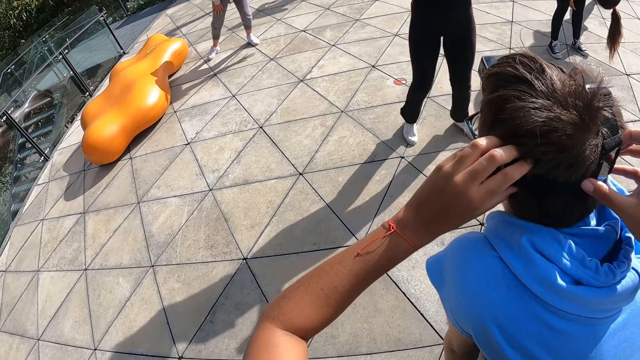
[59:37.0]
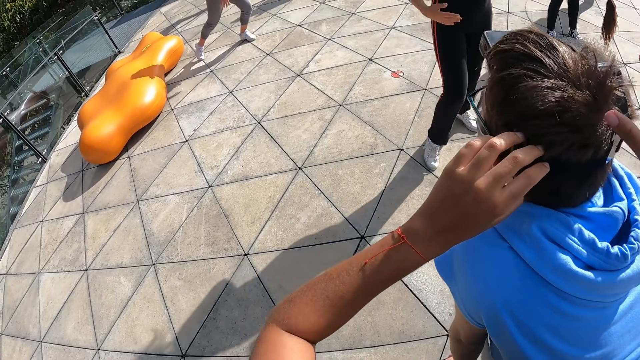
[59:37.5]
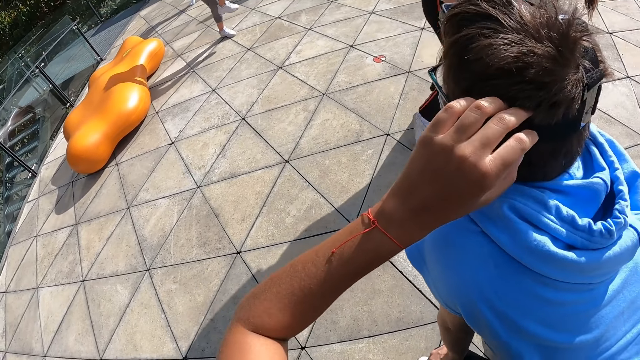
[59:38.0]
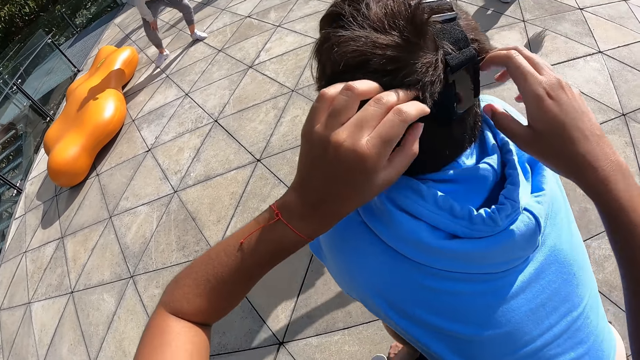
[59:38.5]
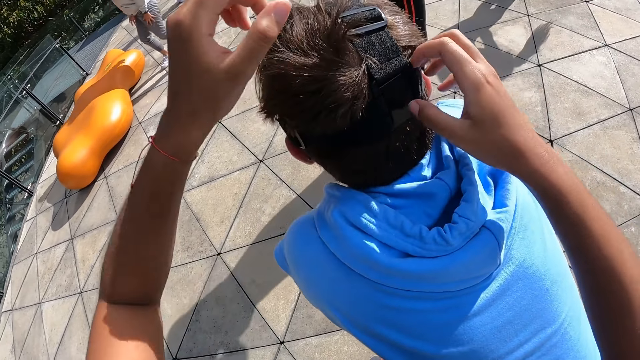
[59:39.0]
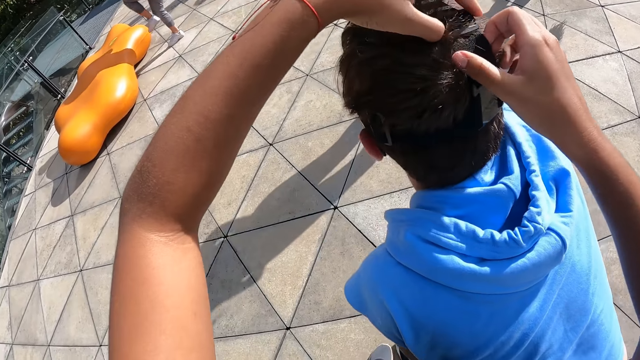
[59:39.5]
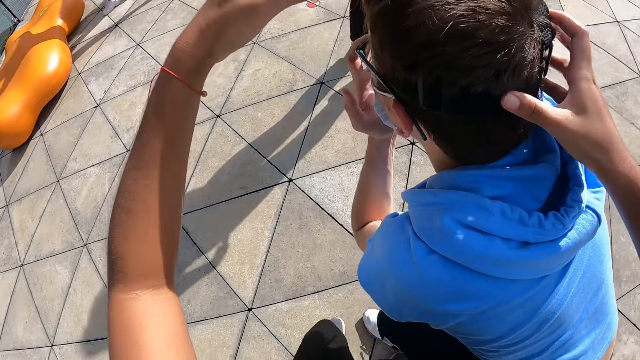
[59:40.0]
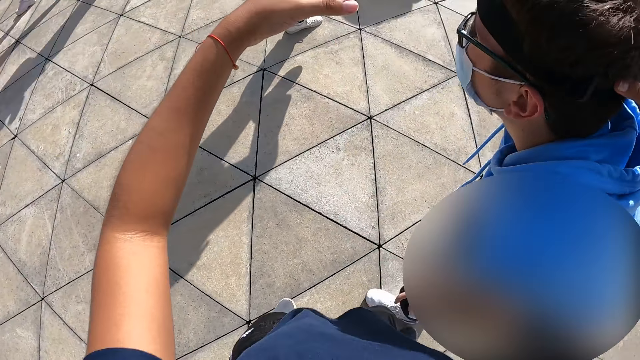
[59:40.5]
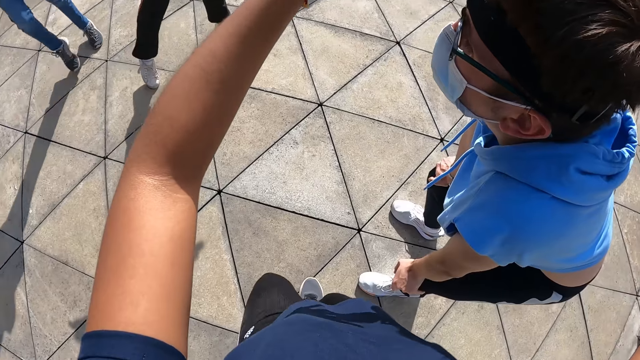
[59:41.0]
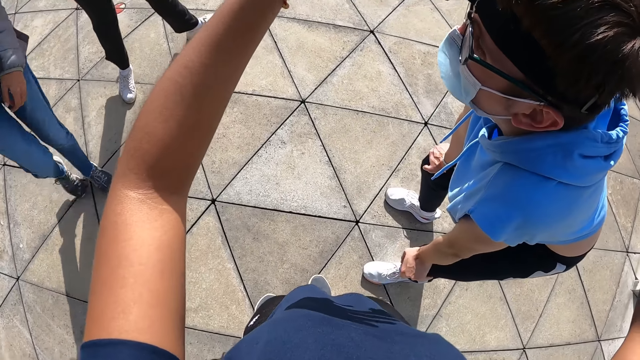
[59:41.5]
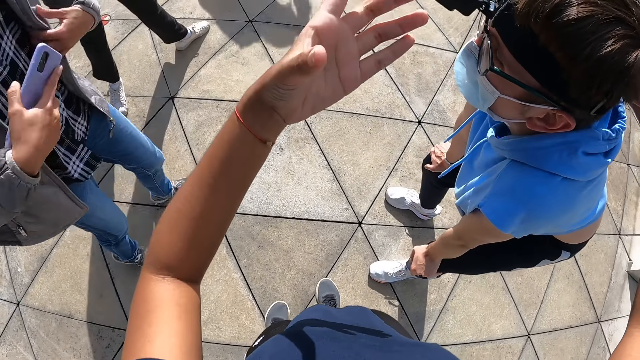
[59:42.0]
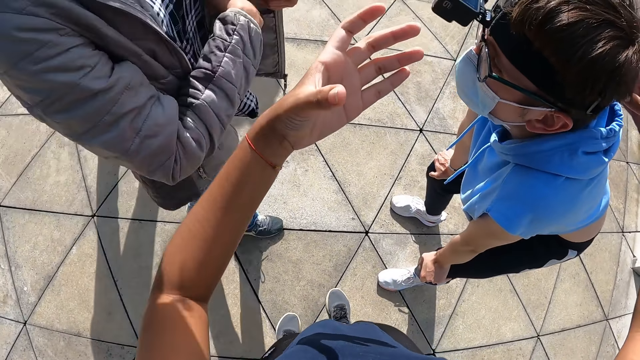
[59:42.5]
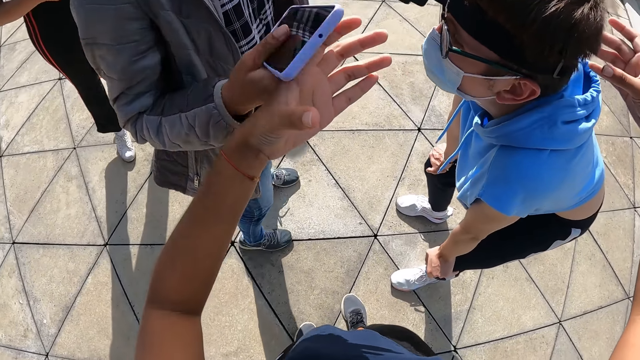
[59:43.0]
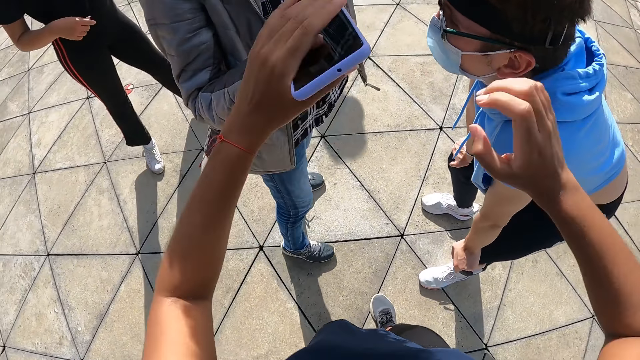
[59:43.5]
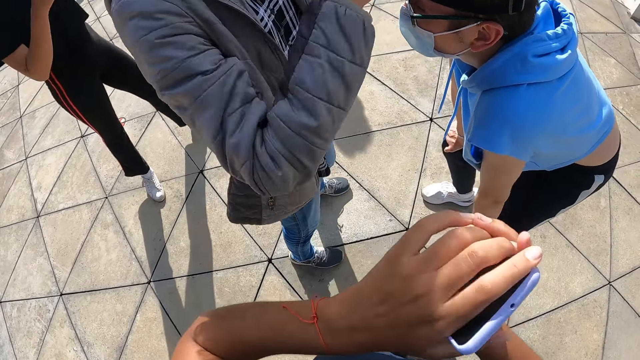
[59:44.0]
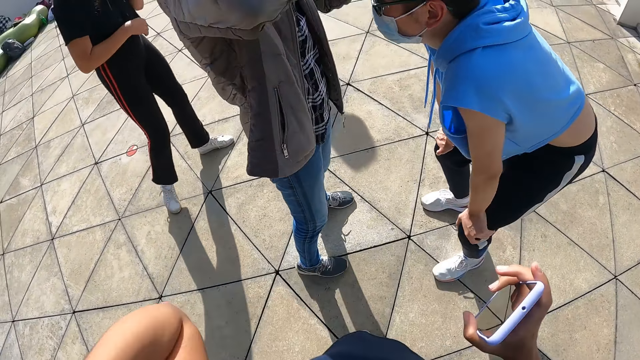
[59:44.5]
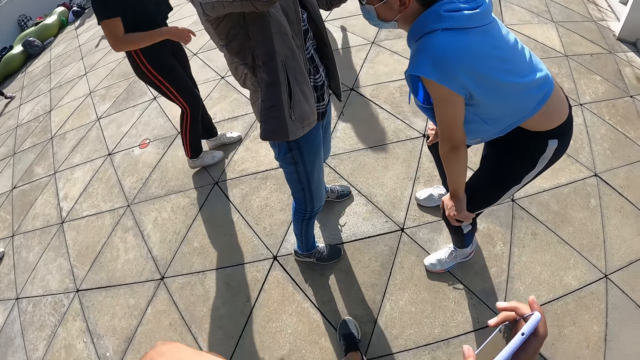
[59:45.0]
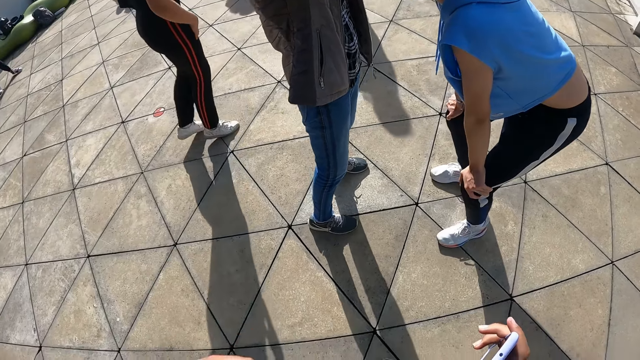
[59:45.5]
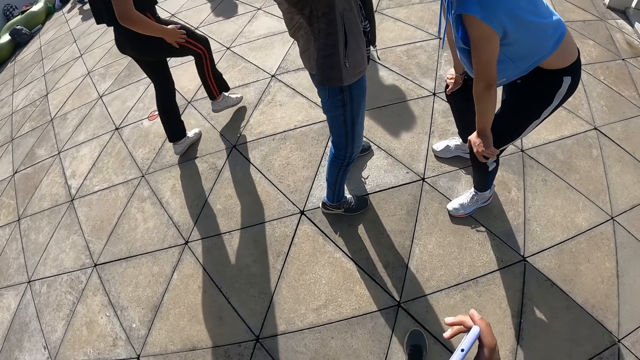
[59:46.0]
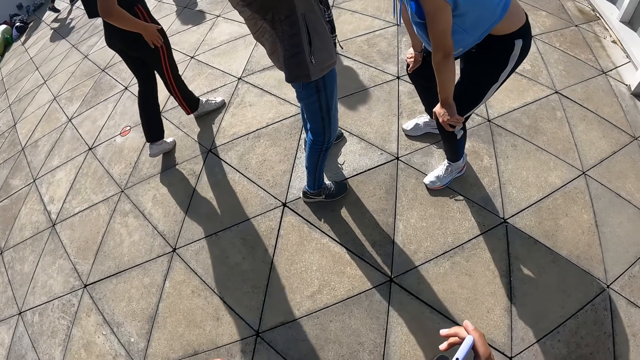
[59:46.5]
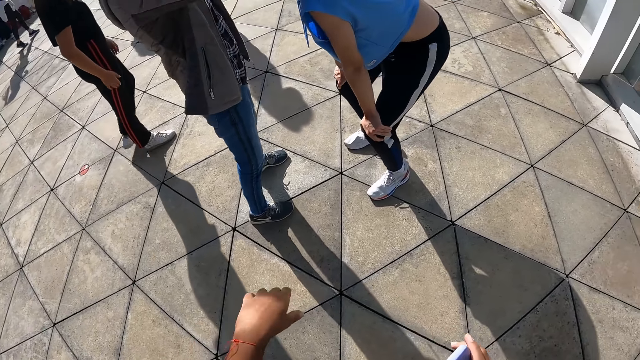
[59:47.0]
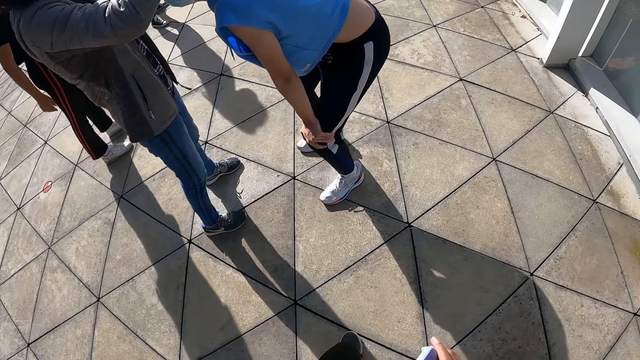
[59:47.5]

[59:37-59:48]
A person practices dance moves. A man adjusts the glasses on his face with his left hand. Another man runs towards the camera wearer and the first man. The other man hands a phone in his right hand to the camera wearer. The camera wearer collects the phone from the other man with her left hand. She passes the phone in her left hand to her right hand. The other man adjusts the camera on the first man's hands with his hands. The camera wearer adjusts the braids on her head with her left hand.

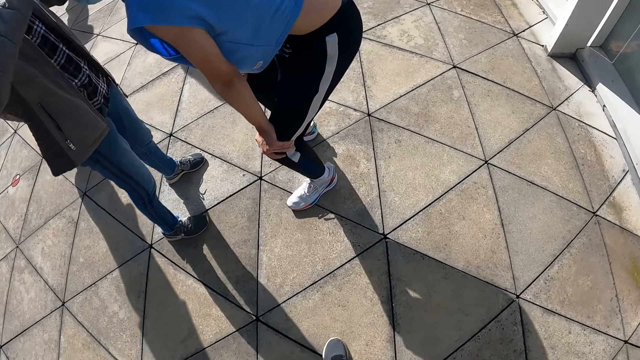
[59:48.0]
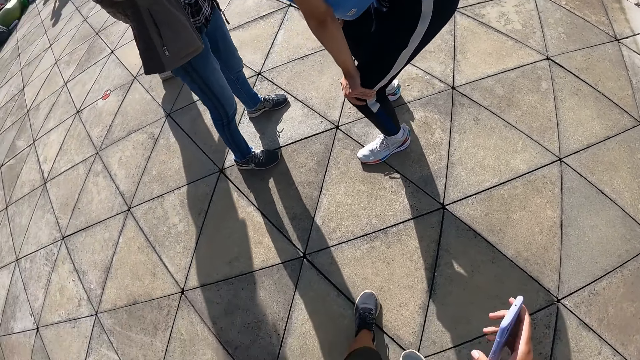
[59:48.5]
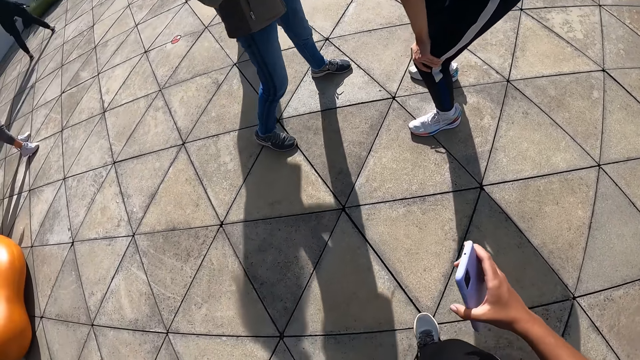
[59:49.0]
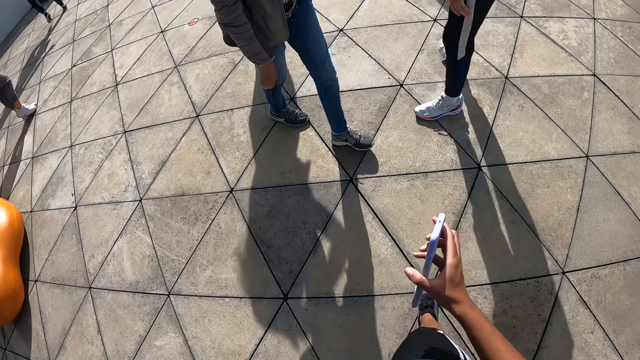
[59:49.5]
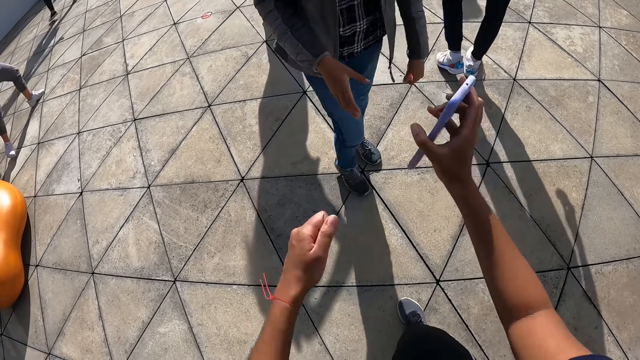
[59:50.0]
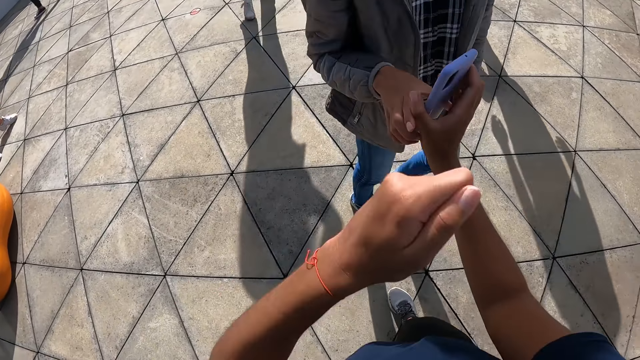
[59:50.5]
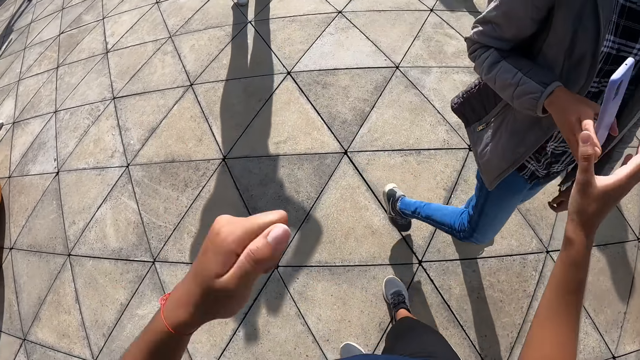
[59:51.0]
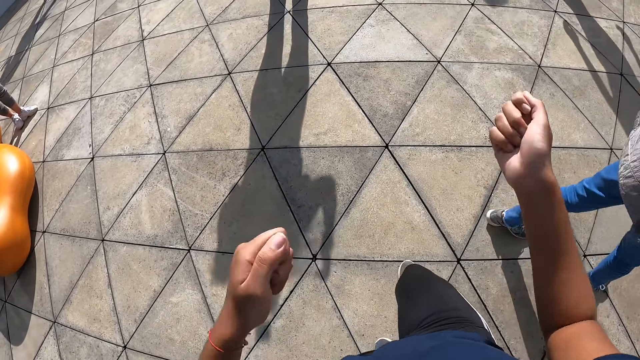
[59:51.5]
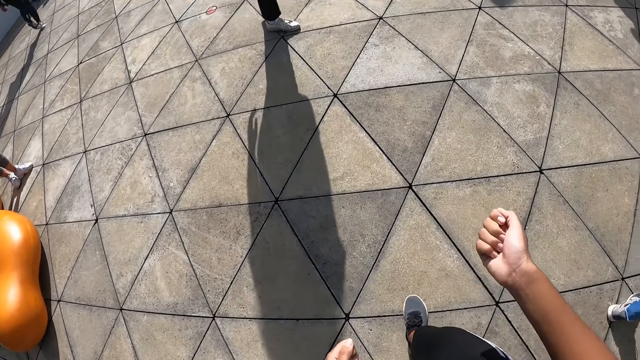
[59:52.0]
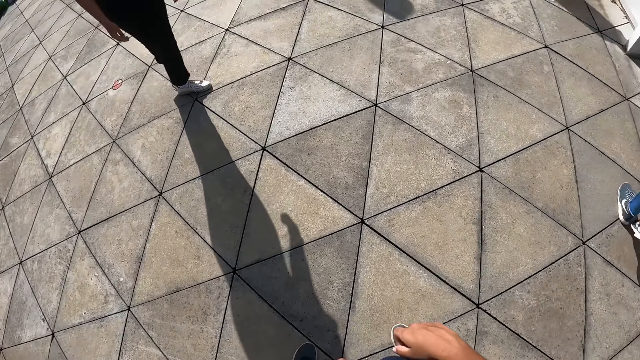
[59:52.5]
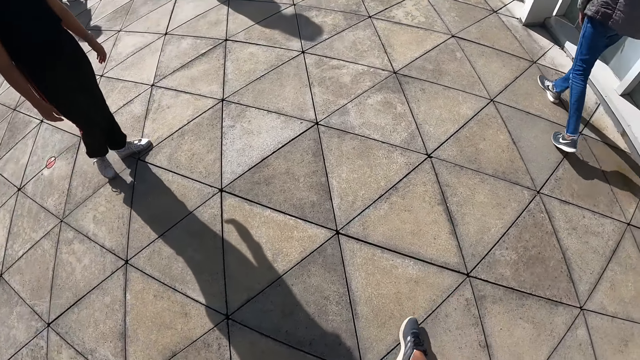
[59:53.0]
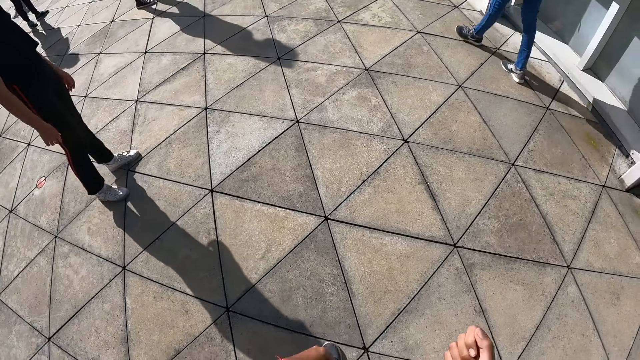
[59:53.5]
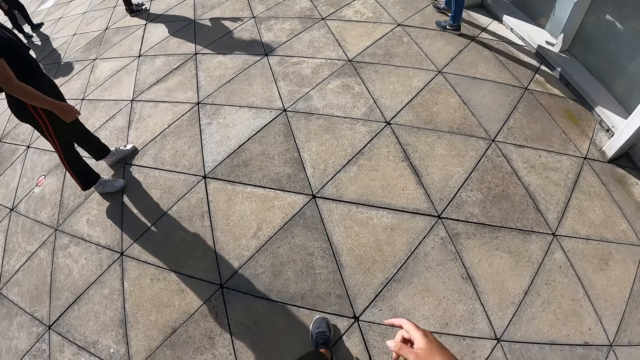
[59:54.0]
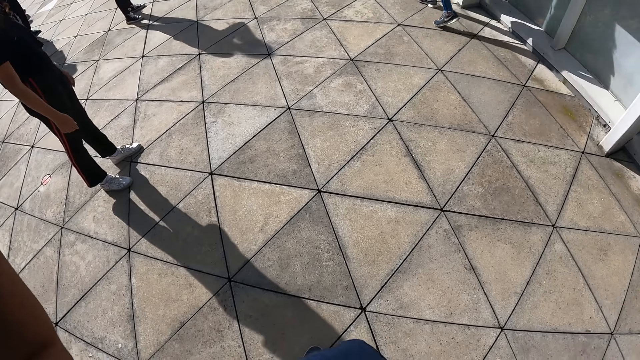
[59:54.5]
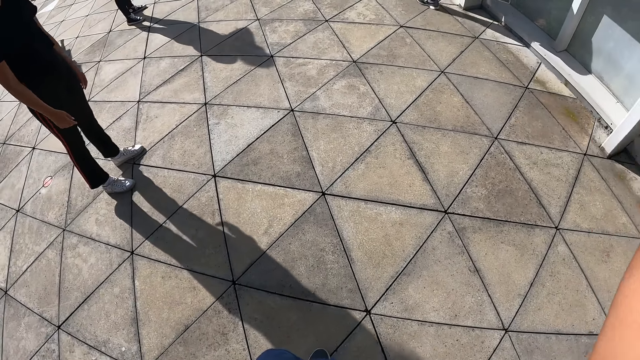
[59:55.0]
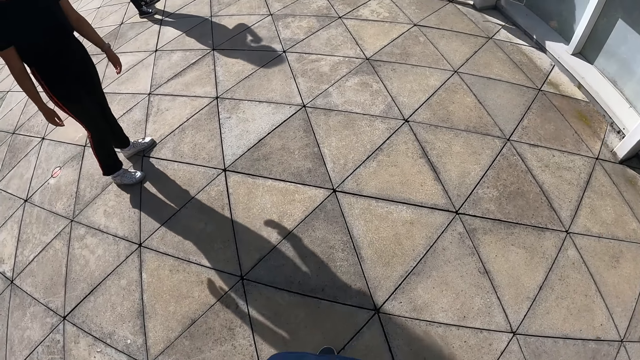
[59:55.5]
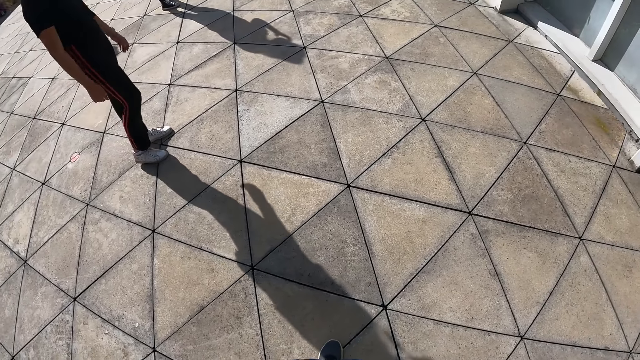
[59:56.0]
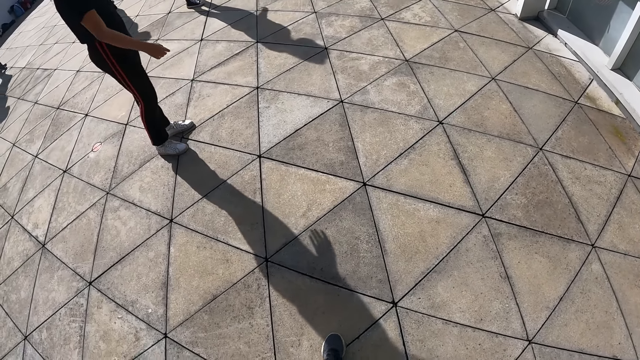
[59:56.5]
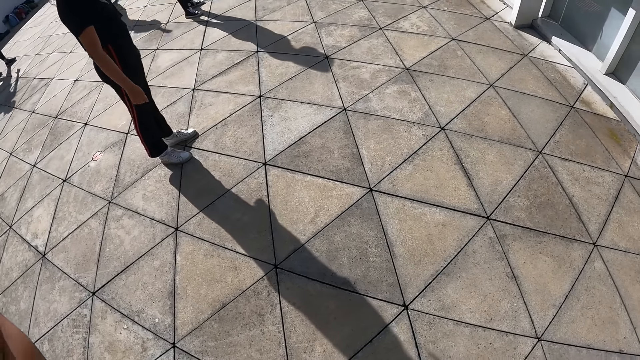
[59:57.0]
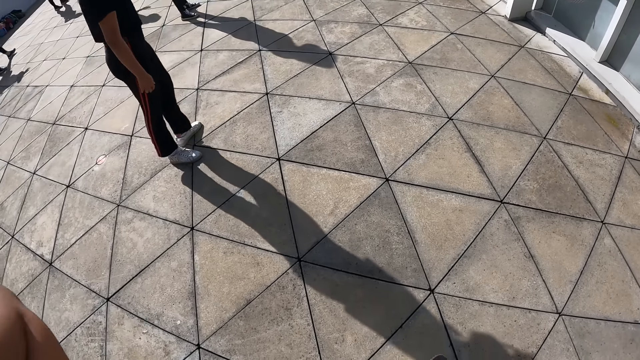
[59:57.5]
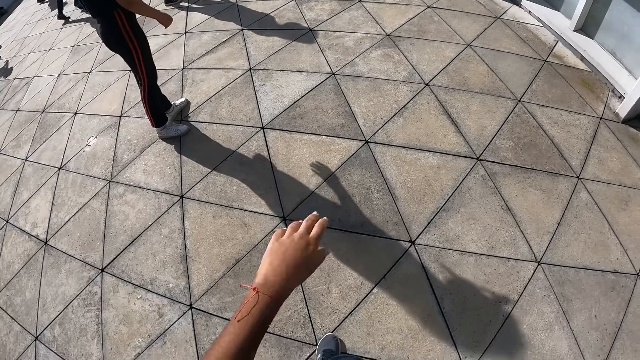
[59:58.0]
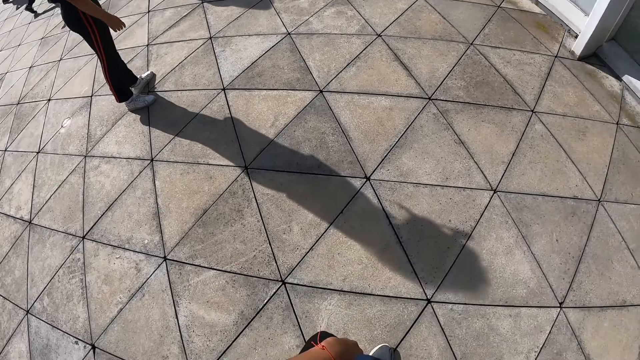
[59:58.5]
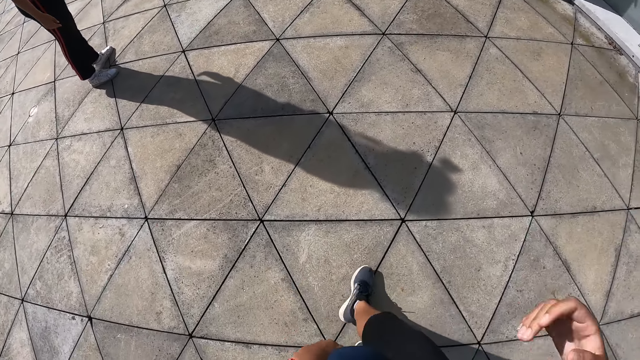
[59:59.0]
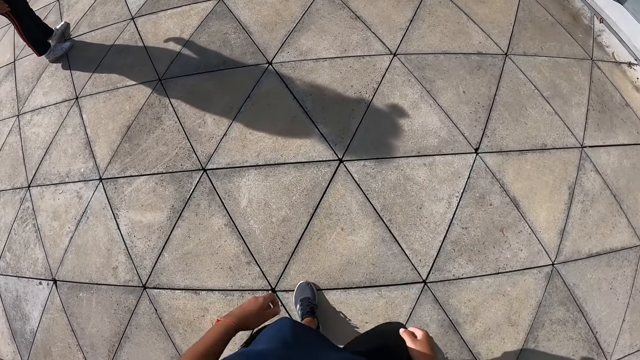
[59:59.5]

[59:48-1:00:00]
The first man walks away. The other man collects the phone from the camera wearer with his right hand. The camera wearer hands the phone in her right hand to the other man and gesticulates with her hands. The other man walks away. The camera wearer raises her hands towards her head. She lowers her right hand. She lowers her left hand.
